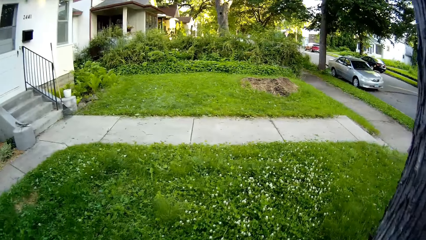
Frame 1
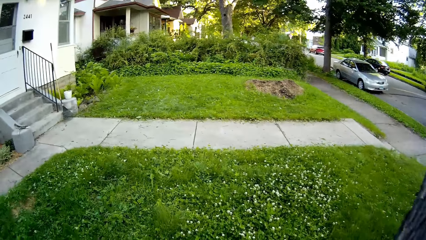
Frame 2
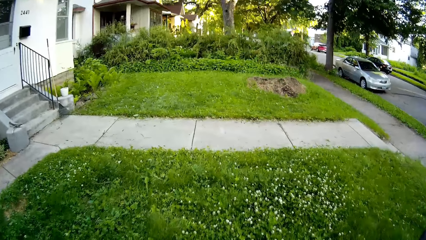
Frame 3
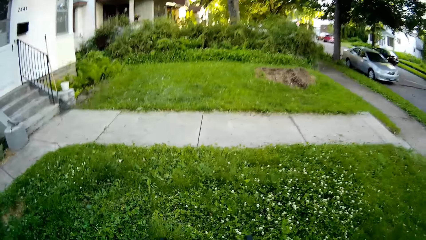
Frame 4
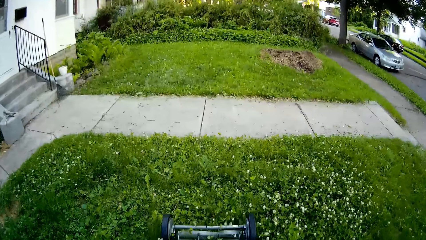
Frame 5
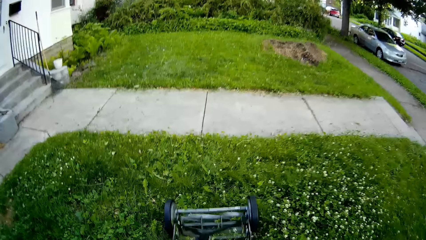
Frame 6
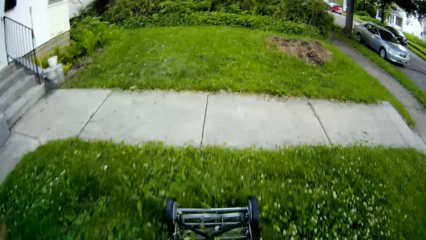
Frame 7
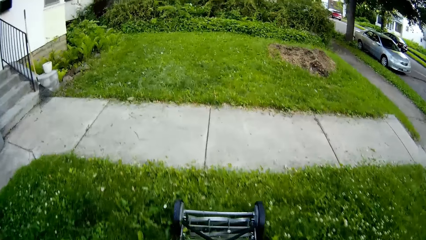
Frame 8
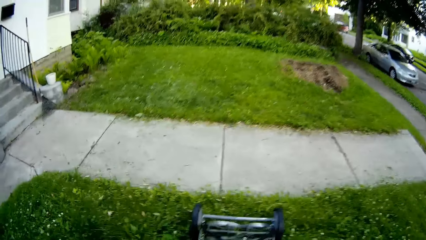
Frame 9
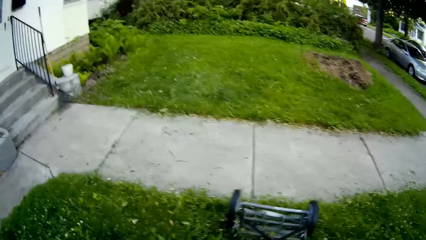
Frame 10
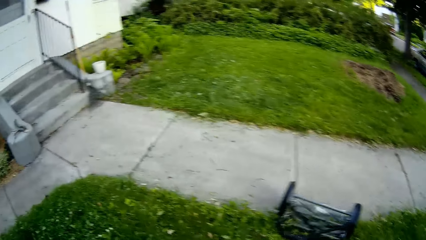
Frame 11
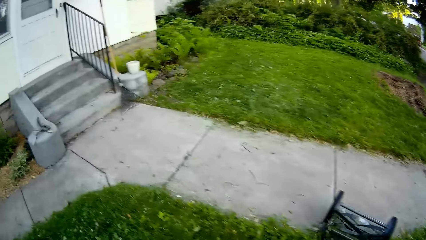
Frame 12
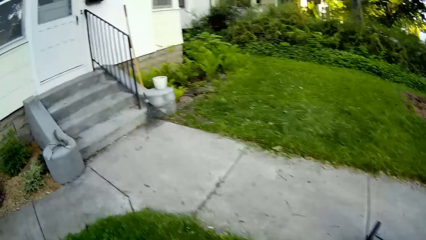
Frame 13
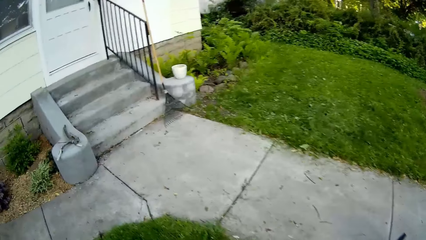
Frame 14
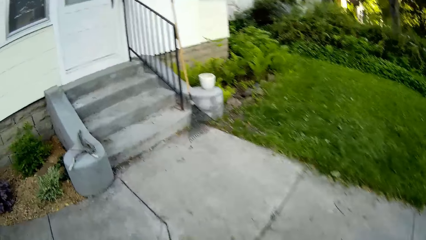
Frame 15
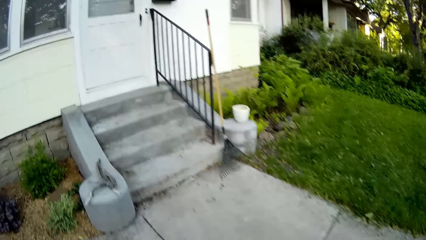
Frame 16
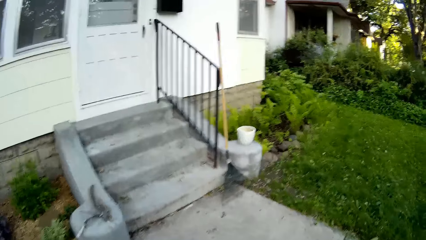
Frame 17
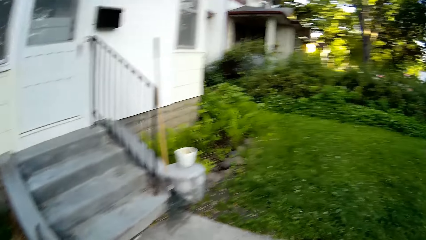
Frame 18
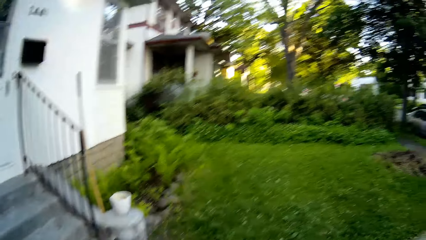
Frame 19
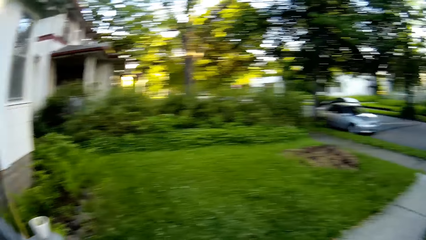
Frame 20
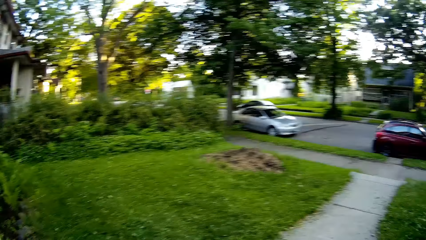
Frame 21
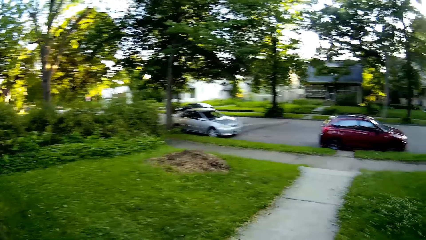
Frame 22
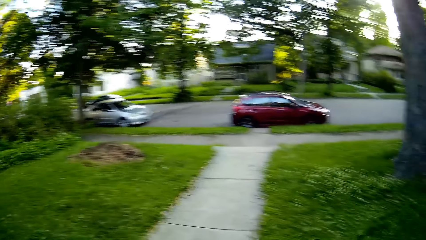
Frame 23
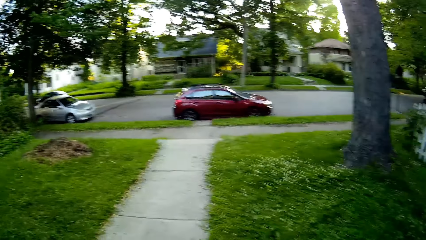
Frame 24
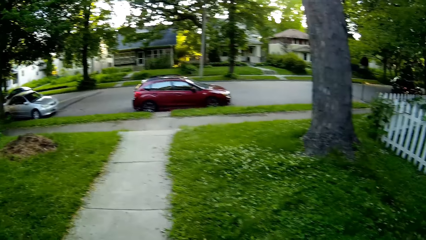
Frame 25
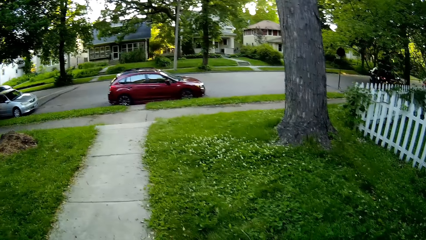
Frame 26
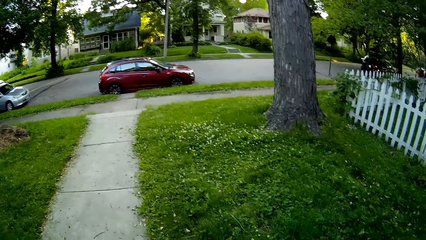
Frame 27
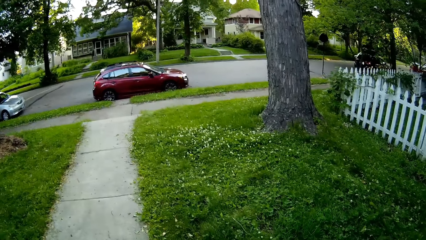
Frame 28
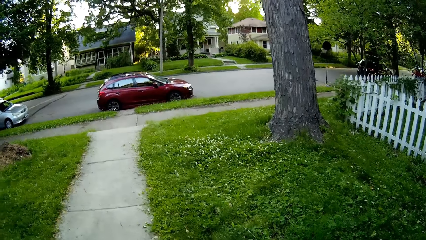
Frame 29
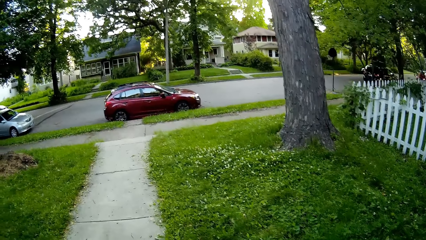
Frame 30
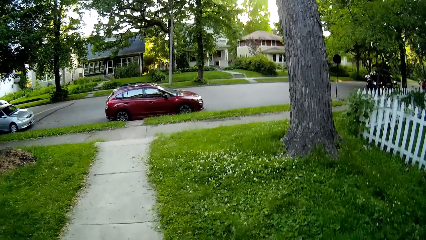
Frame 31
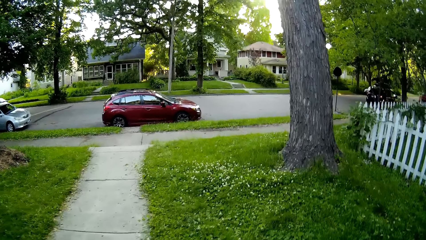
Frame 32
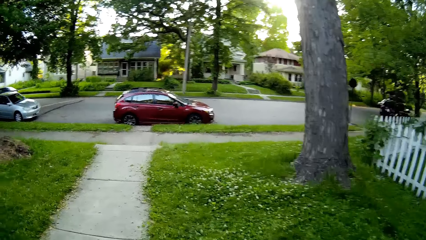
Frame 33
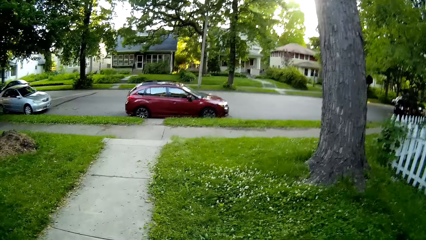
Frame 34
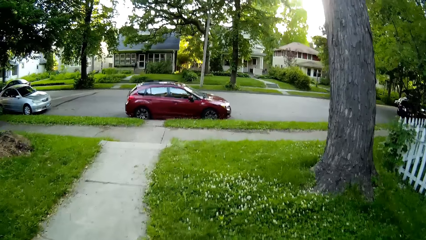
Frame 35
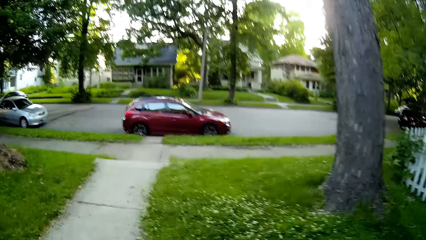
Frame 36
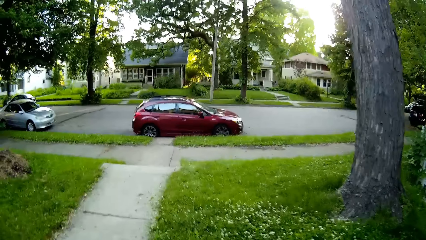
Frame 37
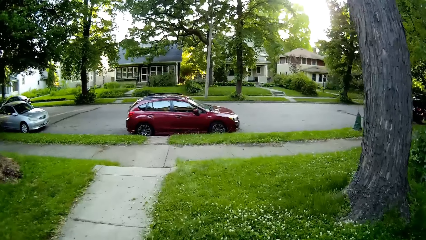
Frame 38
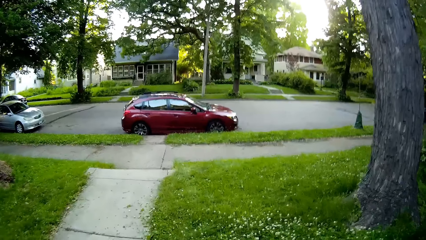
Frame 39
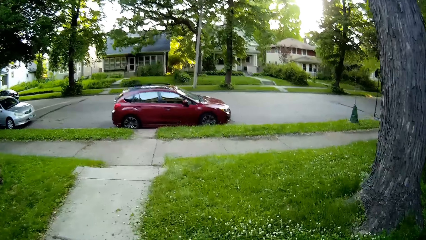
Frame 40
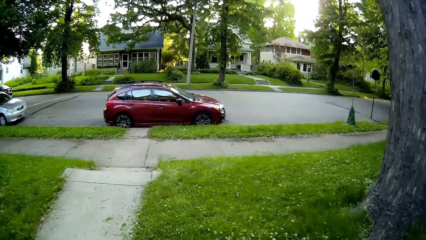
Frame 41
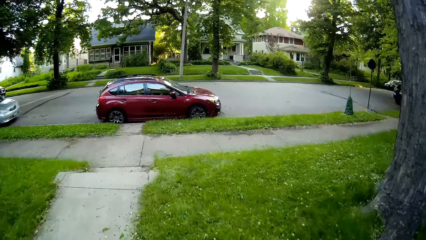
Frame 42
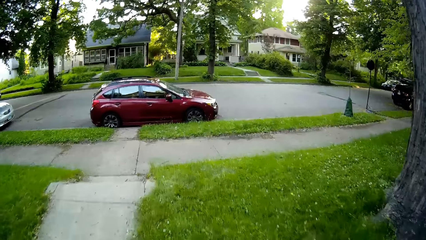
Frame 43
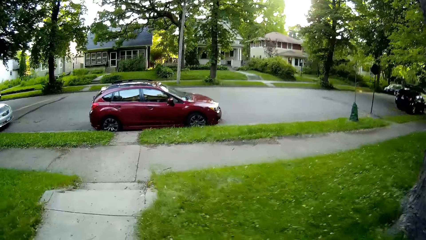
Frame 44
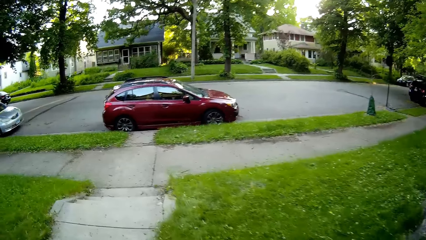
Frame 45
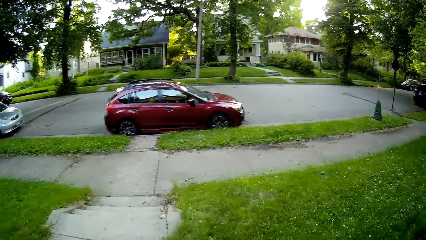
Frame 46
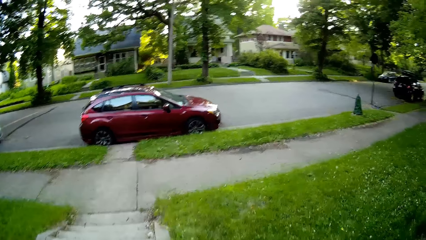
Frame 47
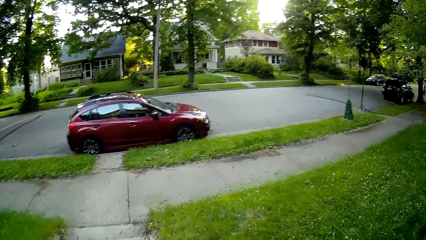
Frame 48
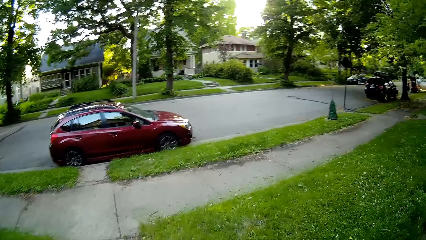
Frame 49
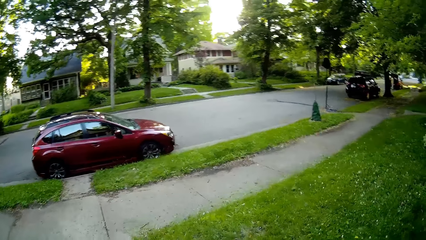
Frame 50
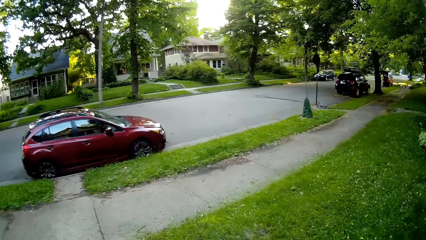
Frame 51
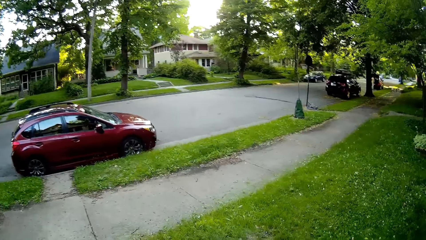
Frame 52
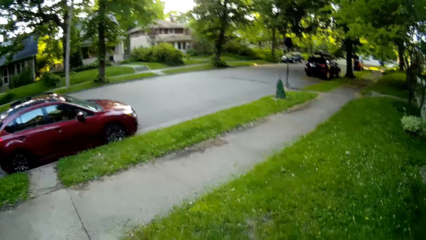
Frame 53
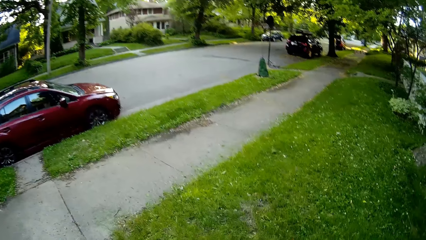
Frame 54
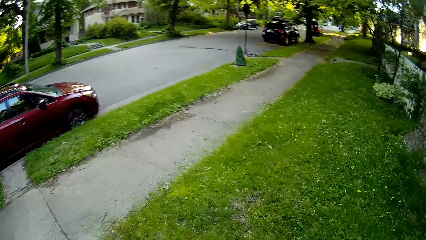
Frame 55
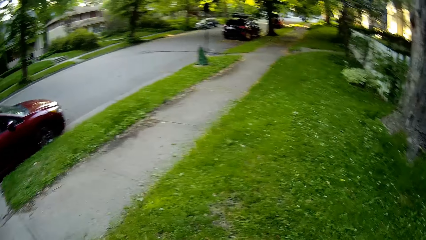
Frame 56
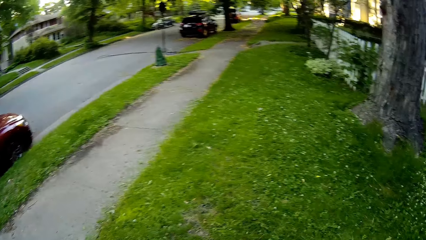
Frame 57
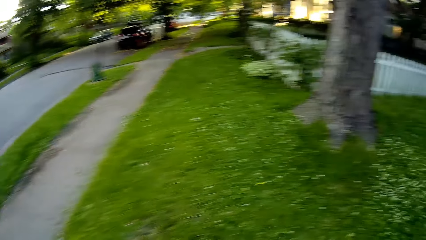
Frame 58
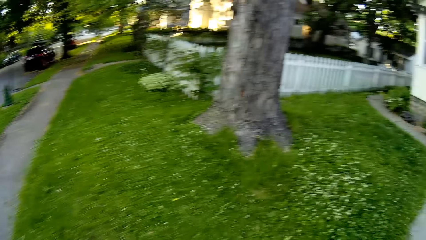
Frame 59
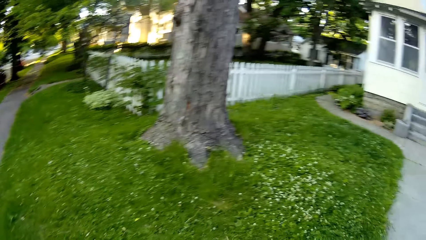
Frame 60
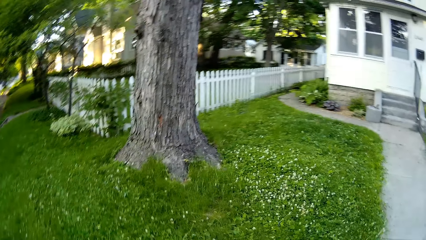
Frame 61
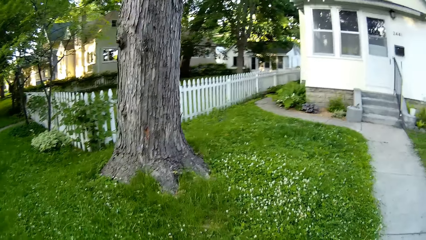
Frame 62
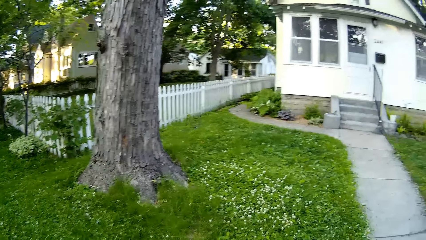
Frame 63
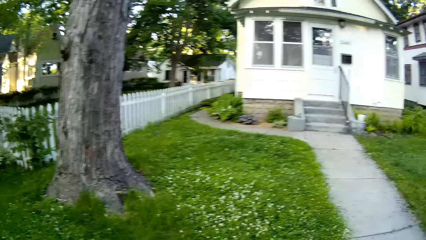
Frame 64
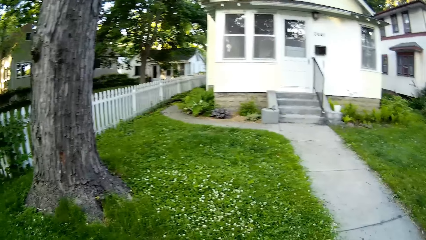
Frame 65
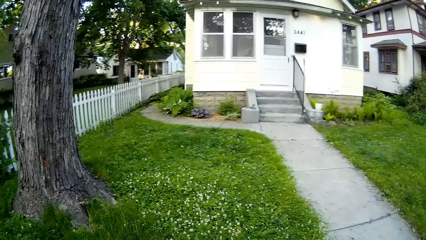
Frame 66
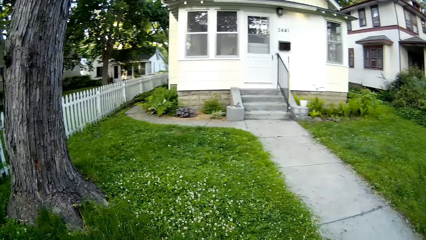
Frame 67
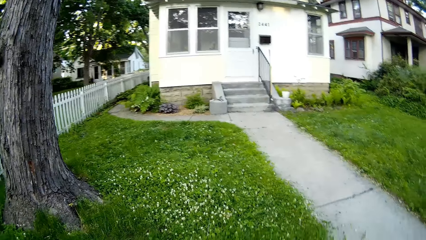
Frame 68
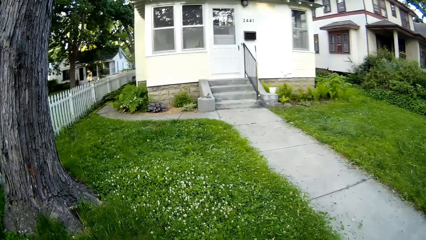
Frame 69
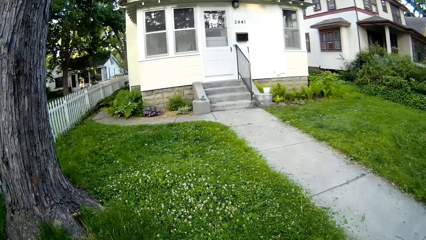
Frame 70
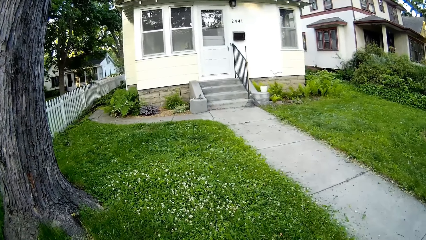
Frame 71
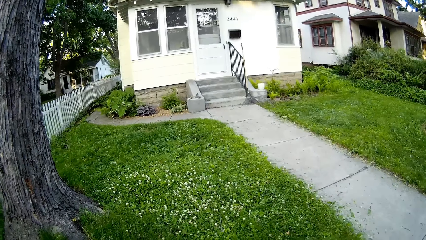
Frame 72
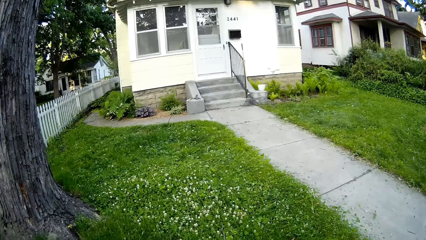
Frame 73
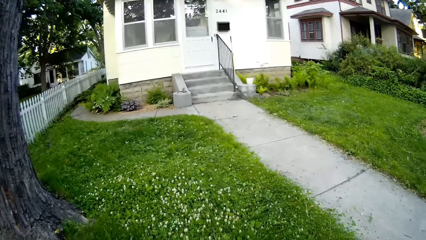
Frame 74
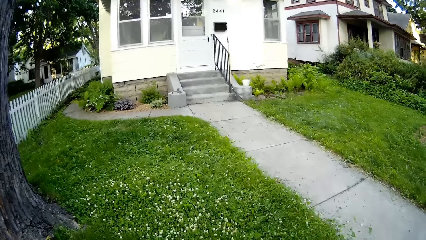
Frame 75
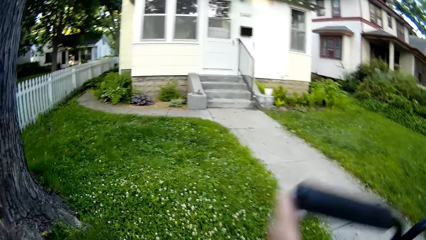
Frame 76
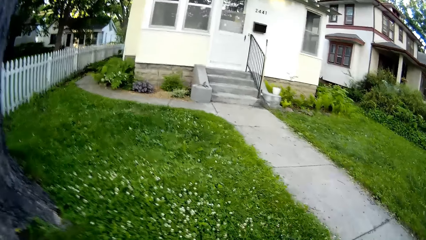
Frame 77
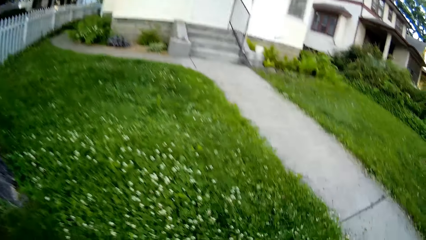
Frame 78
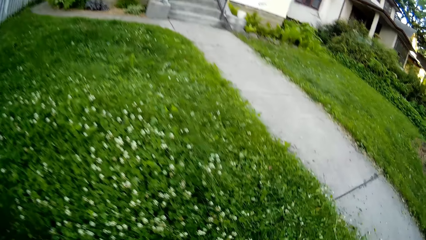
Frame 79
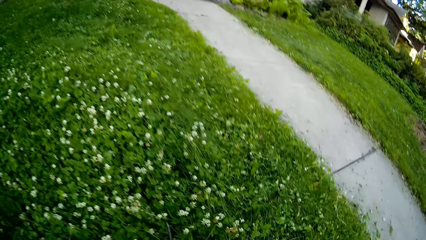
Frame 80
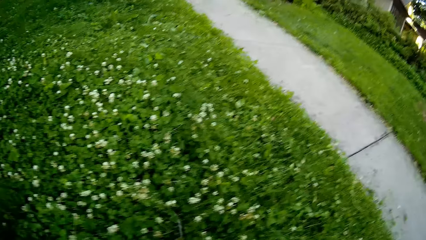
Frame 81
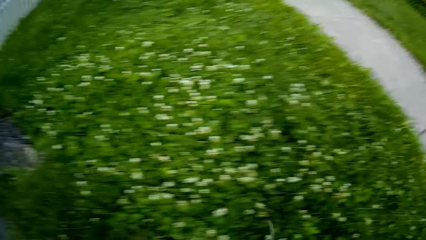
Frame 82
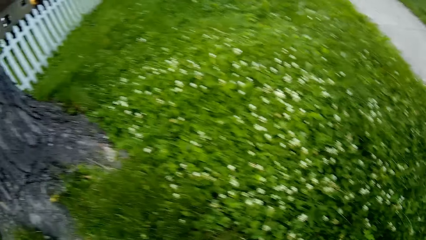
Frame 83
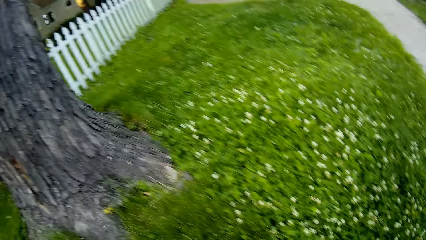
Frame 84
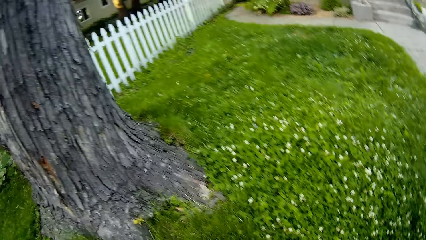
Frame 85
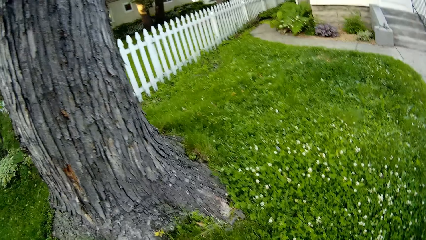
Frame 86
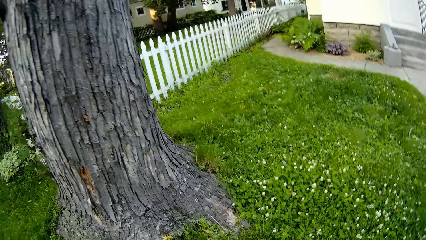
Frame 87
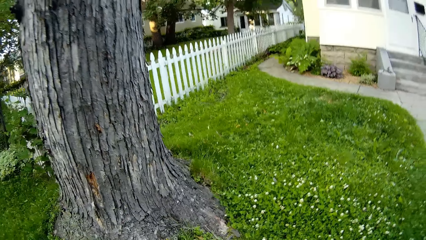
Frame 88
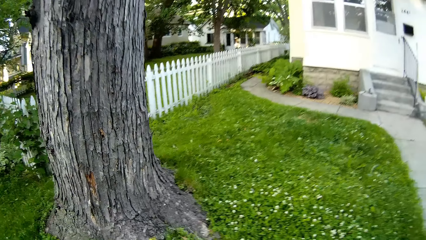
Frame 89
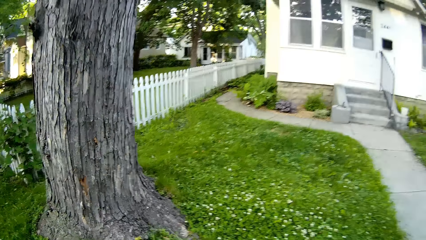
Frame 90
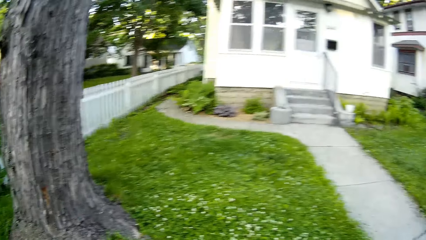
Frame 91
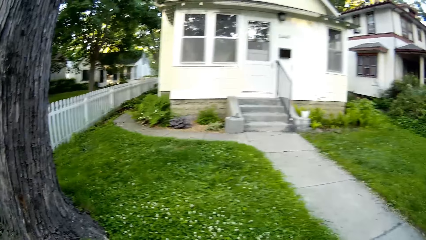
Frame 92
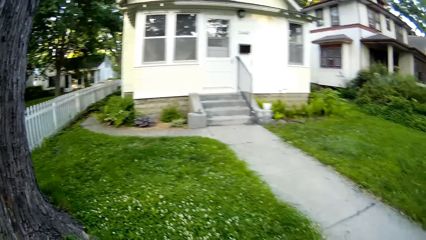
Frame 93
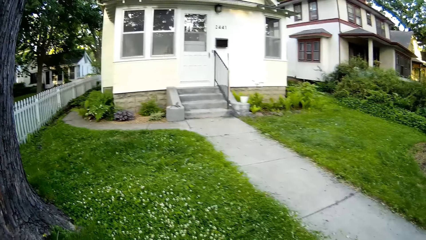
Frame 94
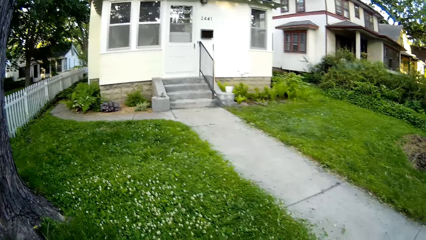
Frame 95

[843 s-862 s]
The camera wearer turns a mower. He cuts grass using the mower. He turns the mower. He cuts grass using the mower. He adjusts his right hand on the lawn mower handle.
